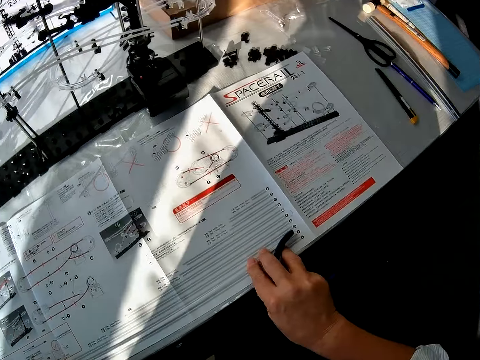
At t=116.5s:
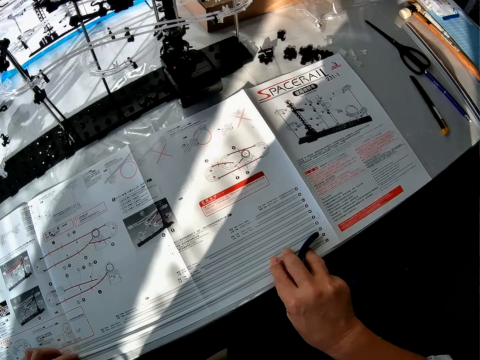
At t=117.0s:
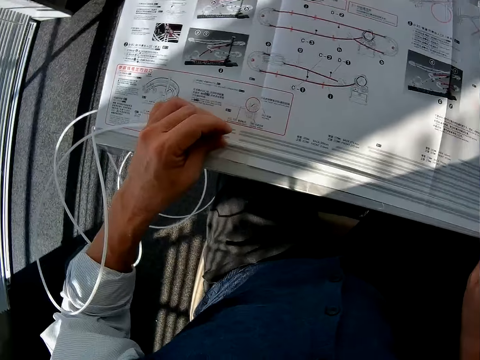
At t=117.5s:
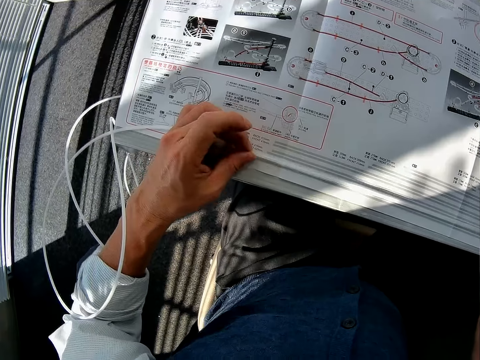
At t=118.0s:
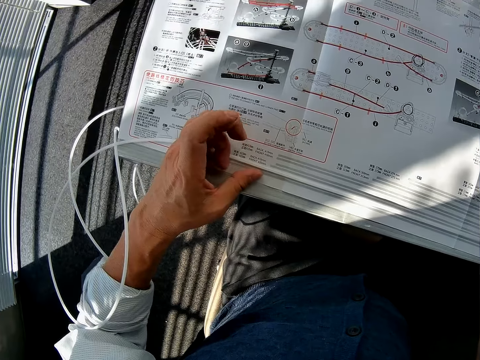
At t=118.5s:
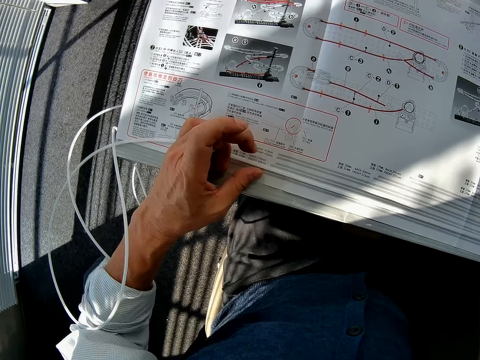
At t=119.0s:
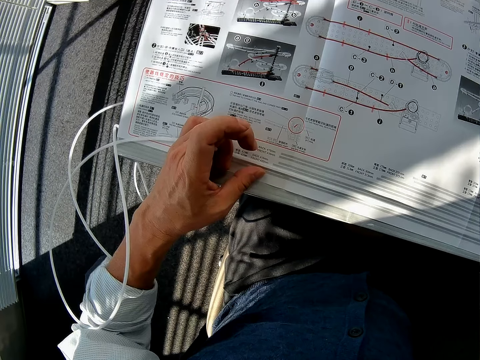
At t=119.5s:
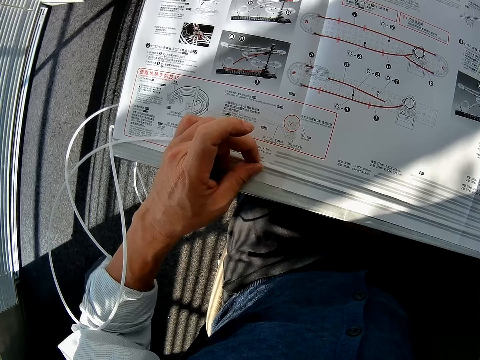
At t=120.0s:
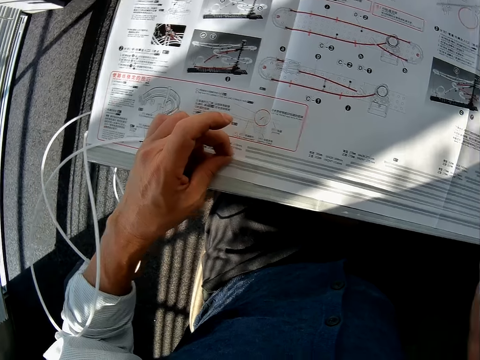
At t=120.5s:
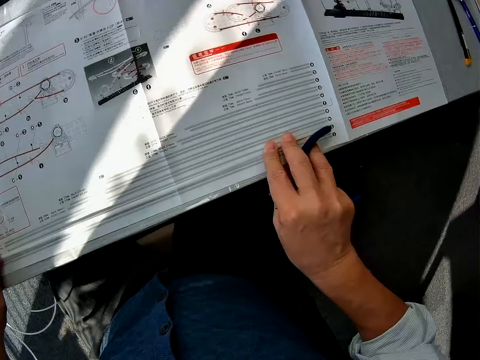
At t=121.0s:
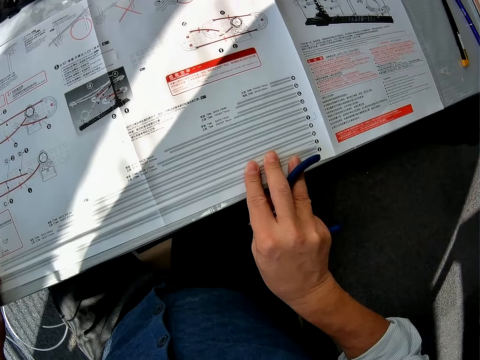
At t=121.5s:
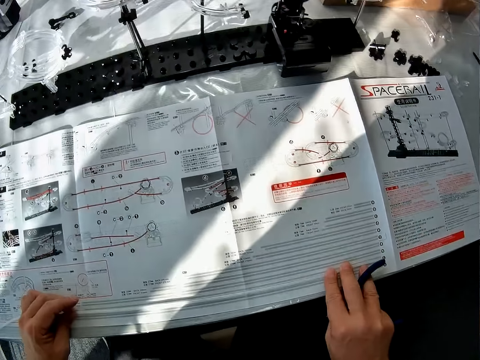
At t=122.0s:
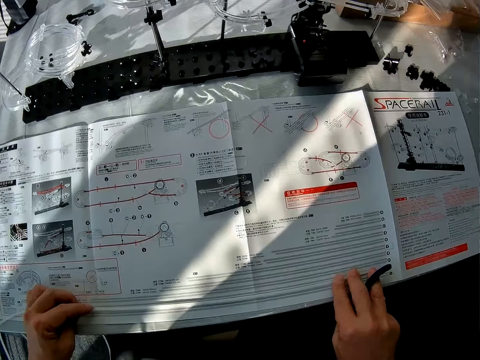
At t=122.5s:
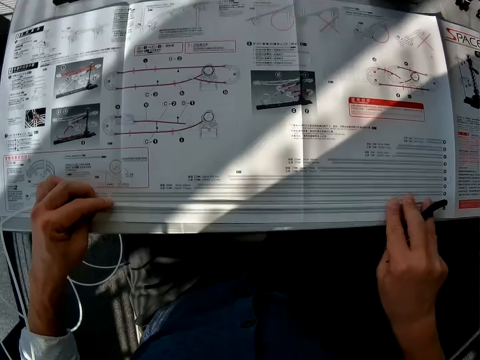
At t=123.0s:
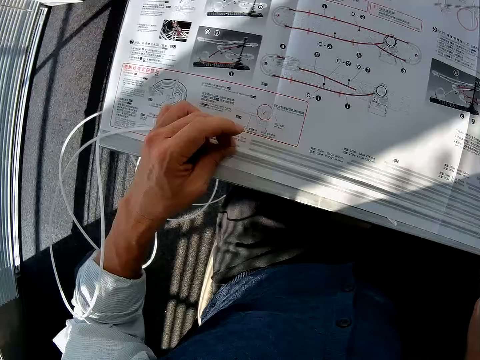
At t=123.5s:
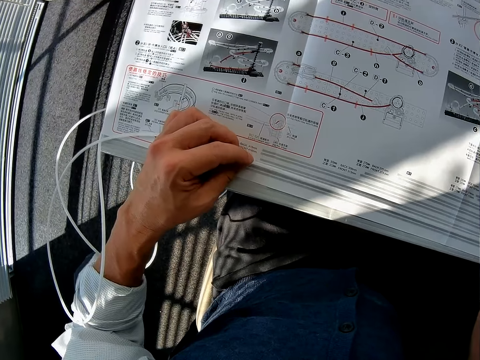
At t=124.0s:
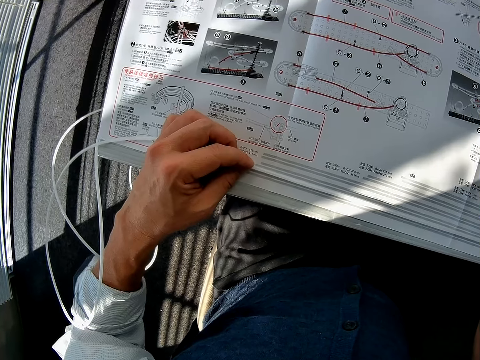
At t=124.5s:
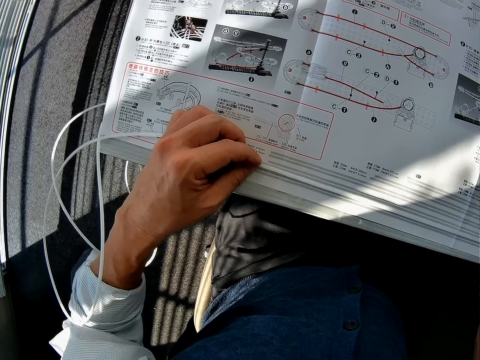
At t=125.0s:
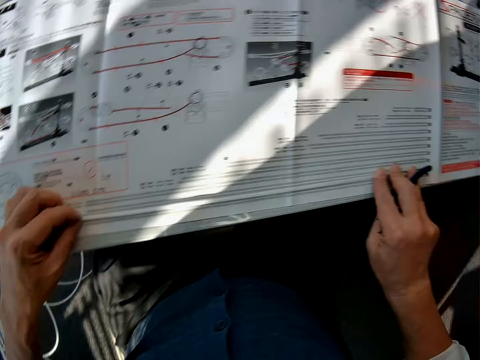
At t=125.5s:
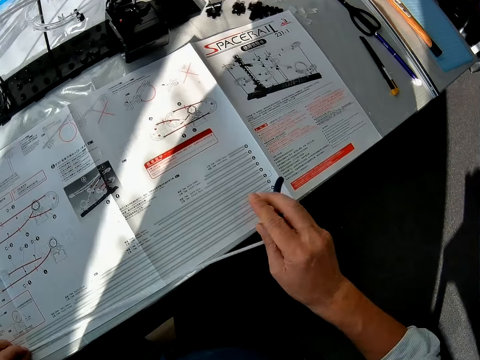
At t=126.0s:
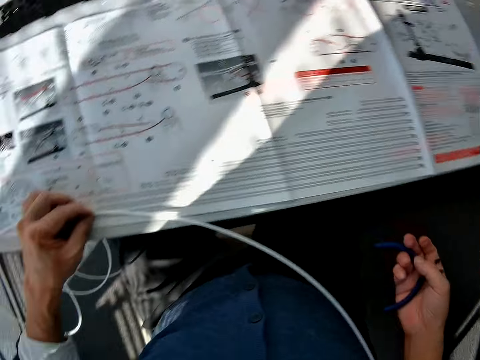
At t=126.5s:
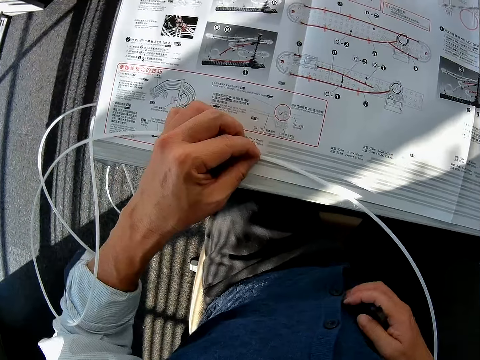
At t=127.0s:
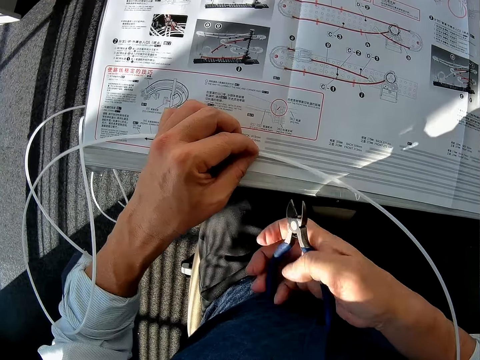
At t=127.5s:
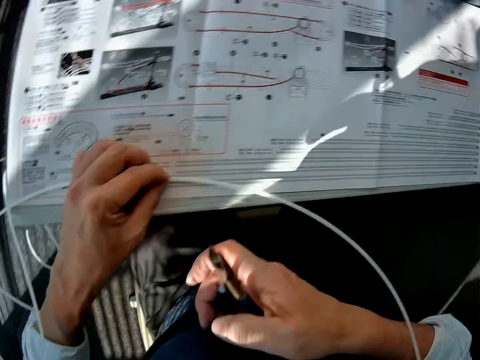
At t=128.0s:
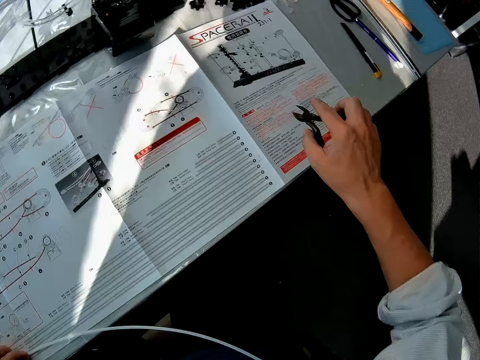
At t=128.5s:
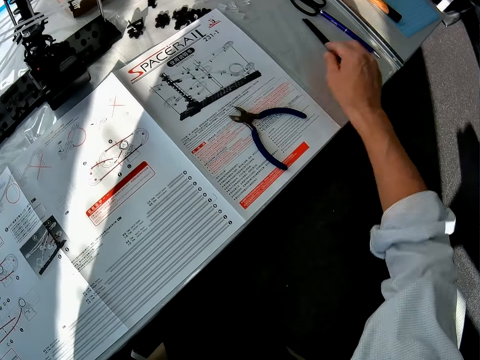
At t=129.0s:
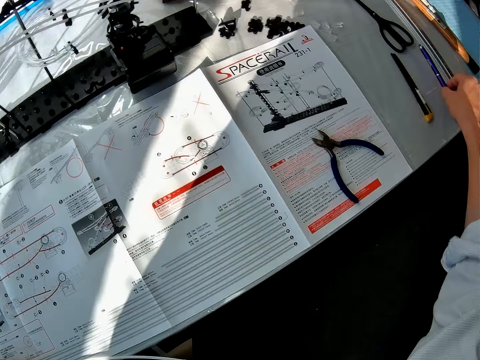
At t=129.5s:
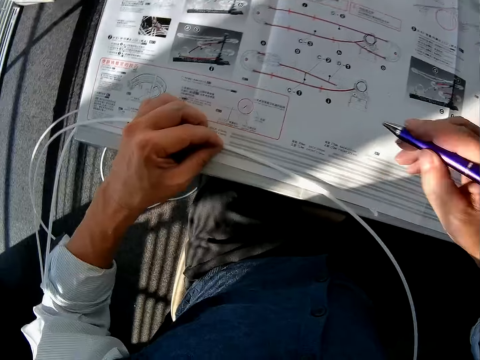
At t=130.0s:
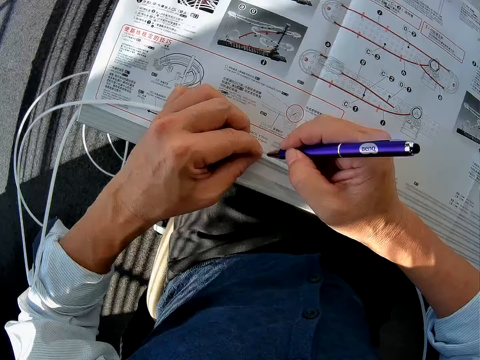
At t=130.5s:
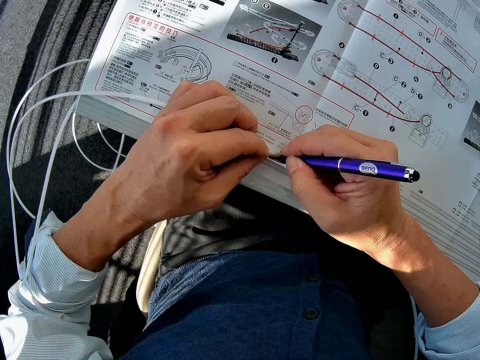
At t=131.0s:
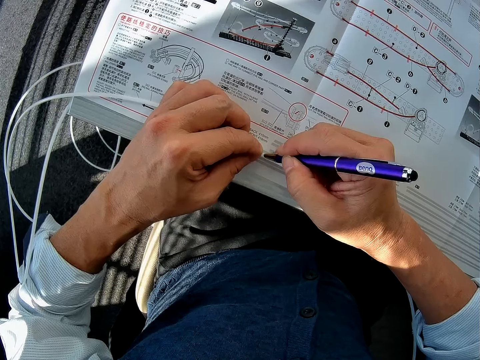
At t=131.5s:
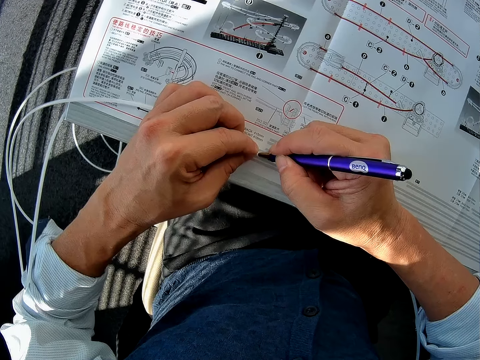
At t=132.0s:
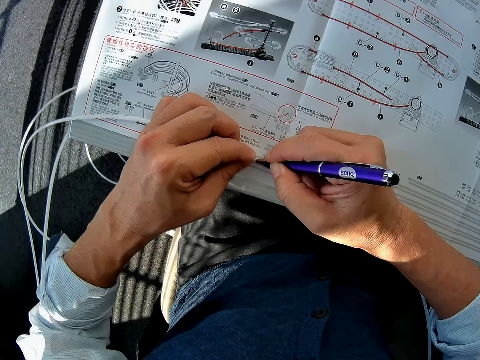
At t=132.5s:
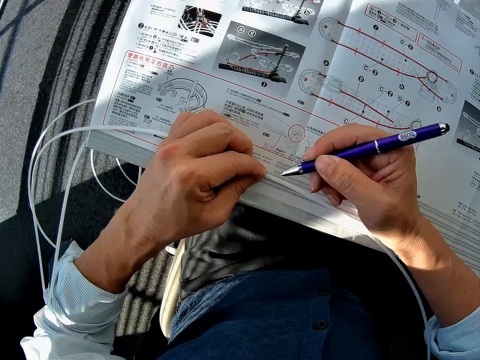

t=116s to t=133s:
The camera wearer looks around. He holds the standard rail. He turns to the right. He looks around. He holds the pliers. He places the pliers on a space rail manual. He picks up a pen from the table. He marks the standard rail with the pen.

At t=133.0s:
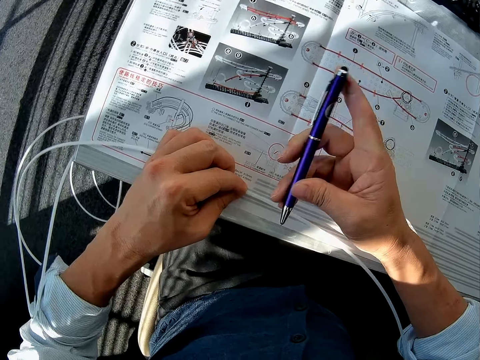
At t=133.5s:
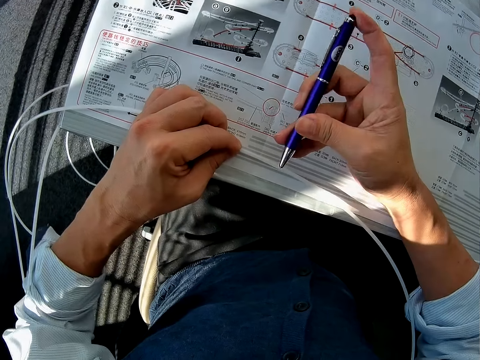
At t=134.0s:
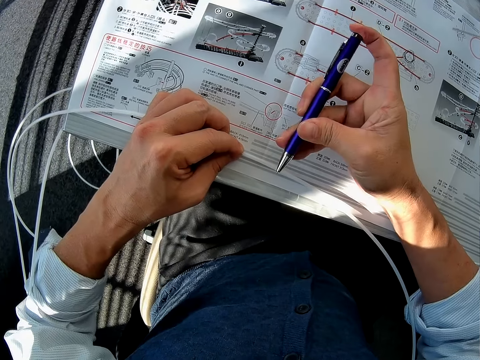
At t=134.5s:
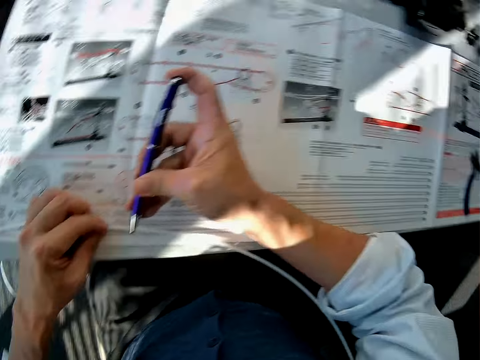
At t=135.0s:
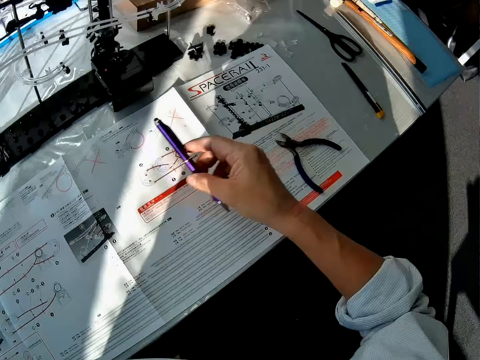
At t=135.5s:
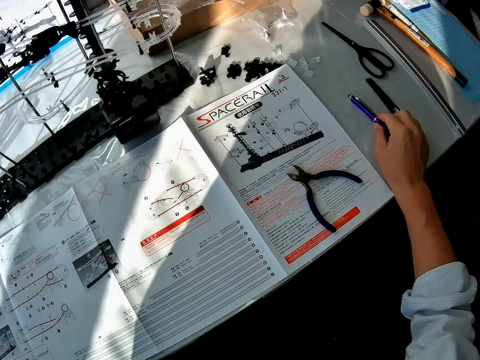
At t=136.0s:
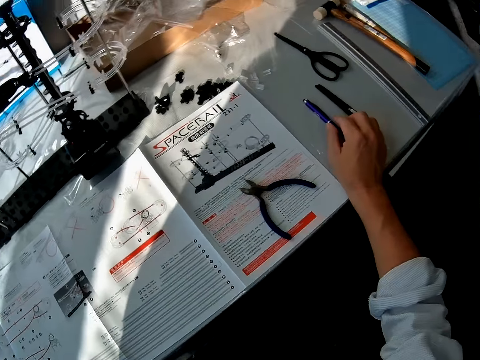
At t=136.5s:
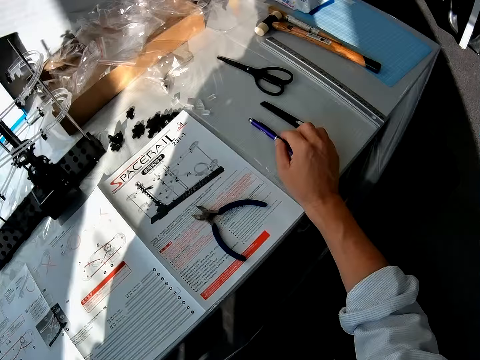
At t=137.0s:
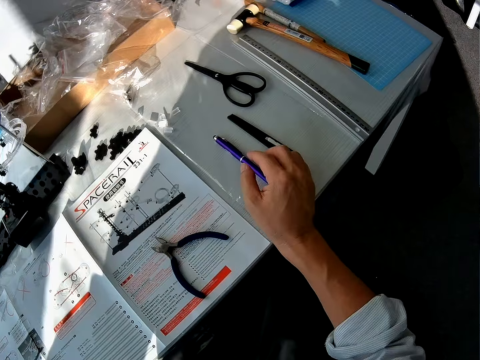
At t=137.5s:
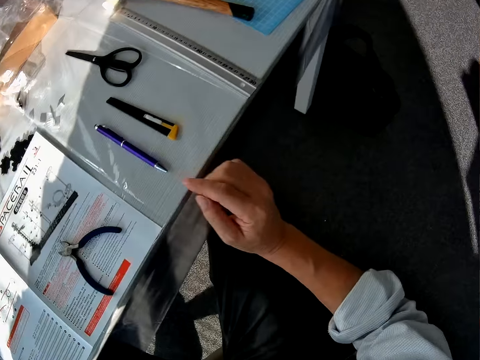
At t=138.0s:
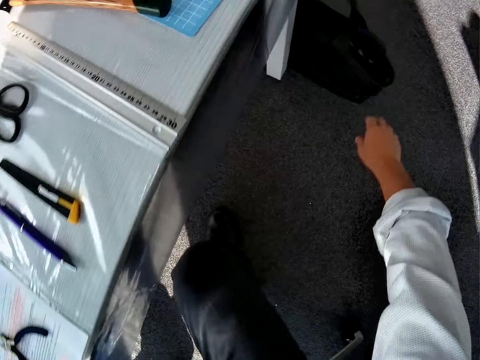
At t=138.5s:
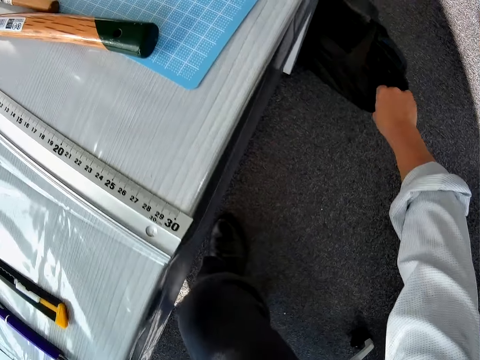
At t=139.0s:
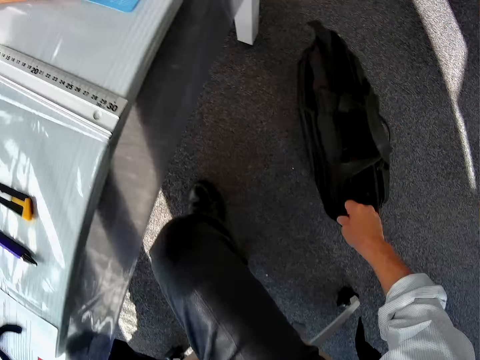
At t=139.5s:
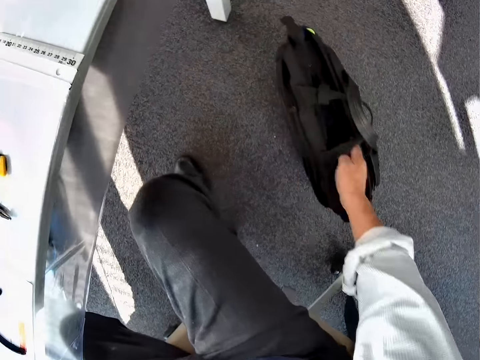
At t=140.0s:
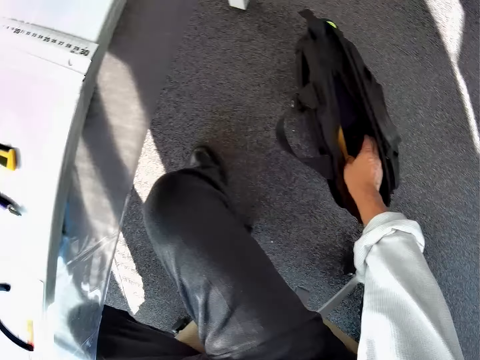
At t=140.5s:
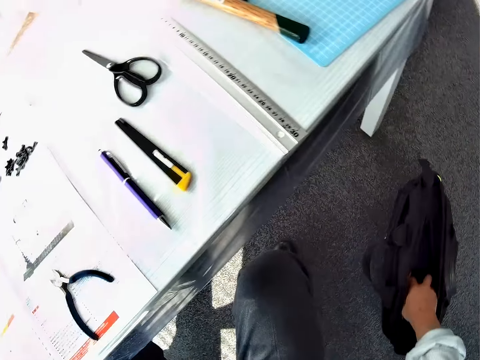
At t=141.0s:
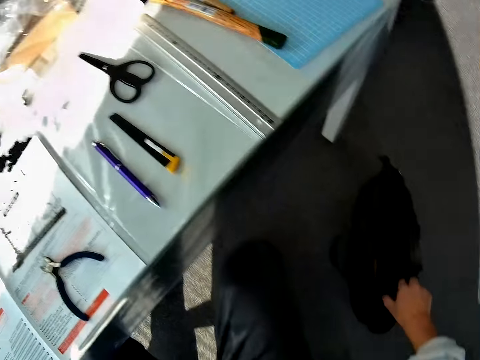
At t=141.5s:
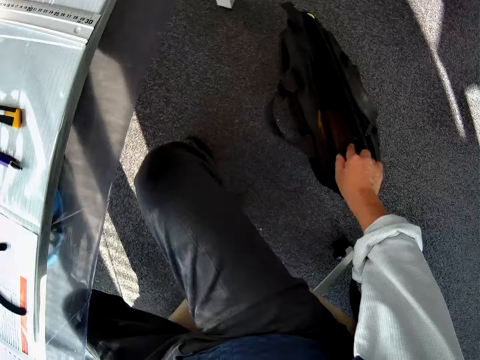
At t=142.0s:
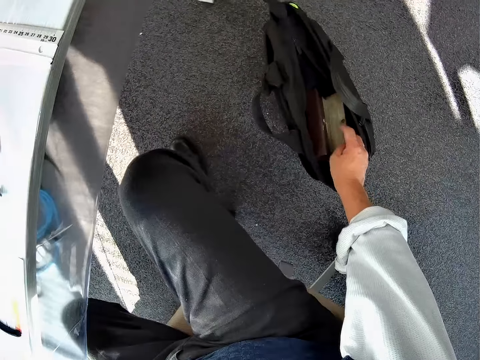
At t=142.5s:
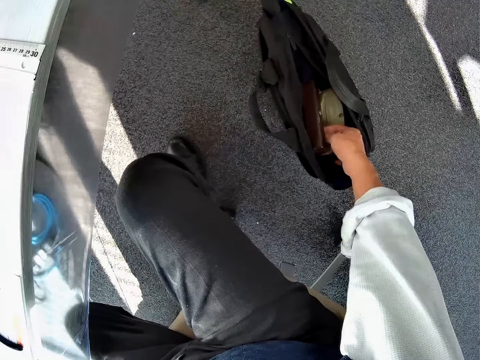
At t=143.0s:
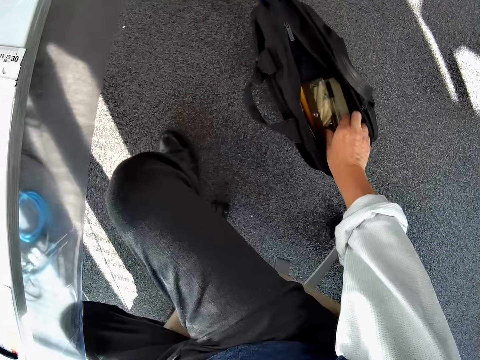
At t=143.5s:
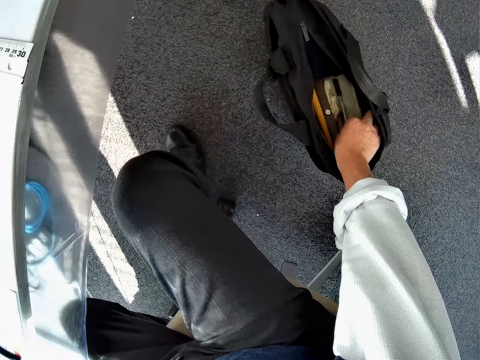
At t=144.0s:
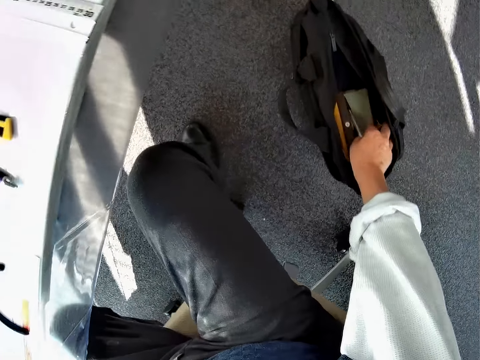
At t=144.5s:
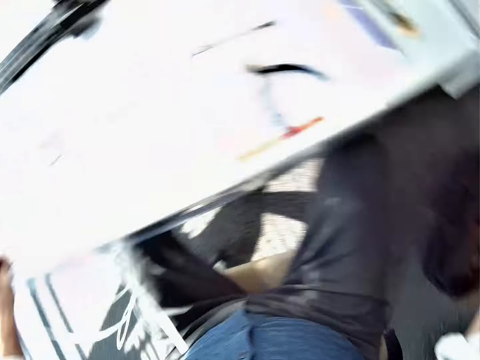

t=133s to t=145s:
The camera wearer presses the thrust device. He places the pen on a table. He holds a bag. He pulls the bag on a floor to himself. He picks up the pen from the bag. He opens a wallet in the bag. He picks up the pen from the wallet.
